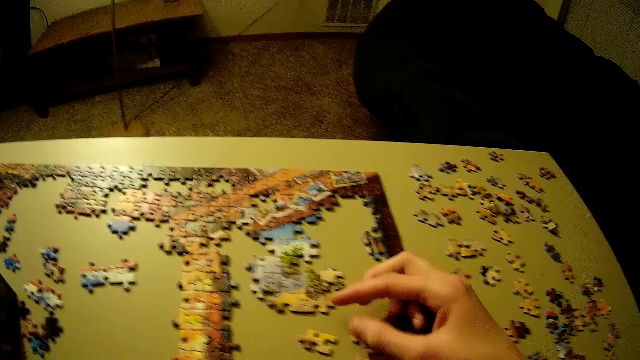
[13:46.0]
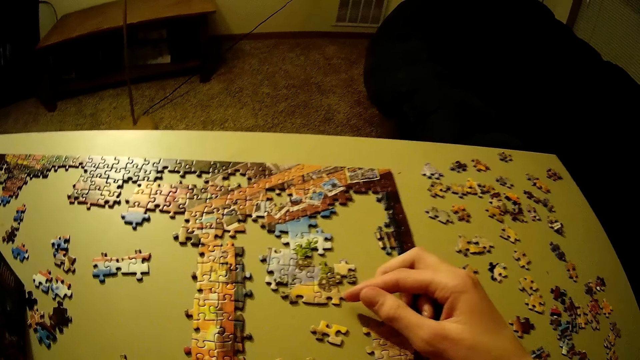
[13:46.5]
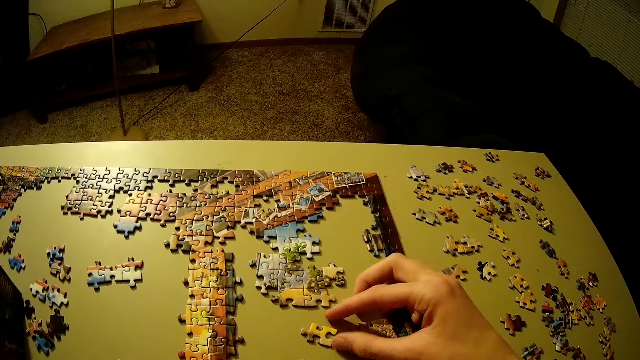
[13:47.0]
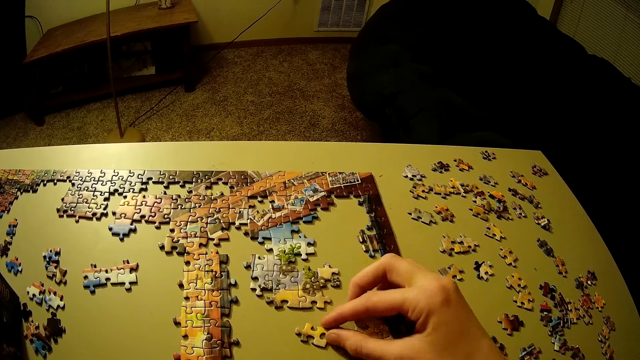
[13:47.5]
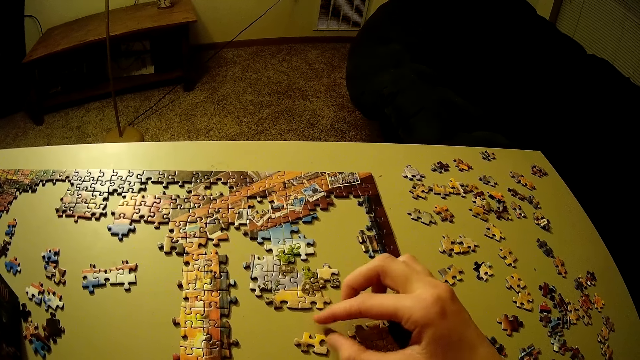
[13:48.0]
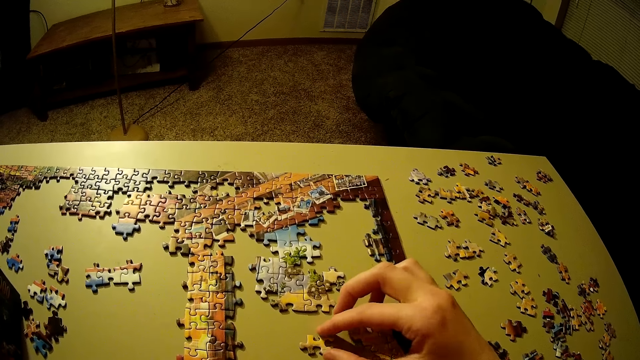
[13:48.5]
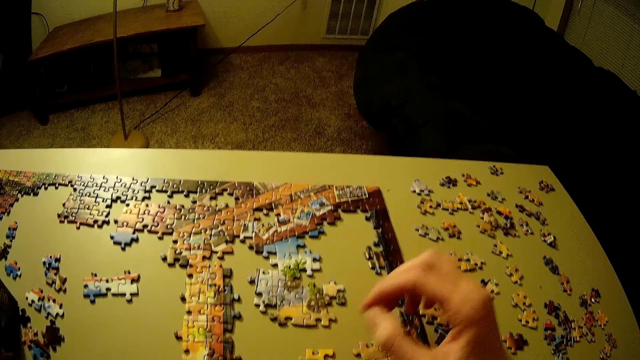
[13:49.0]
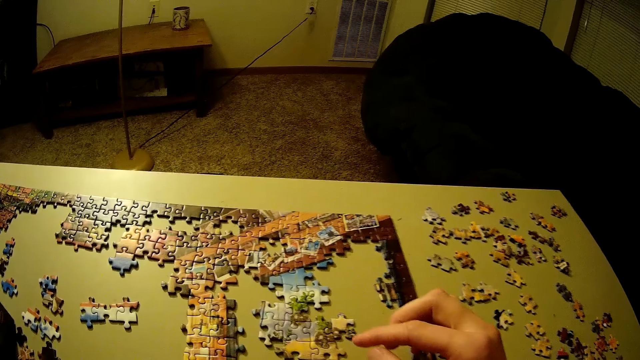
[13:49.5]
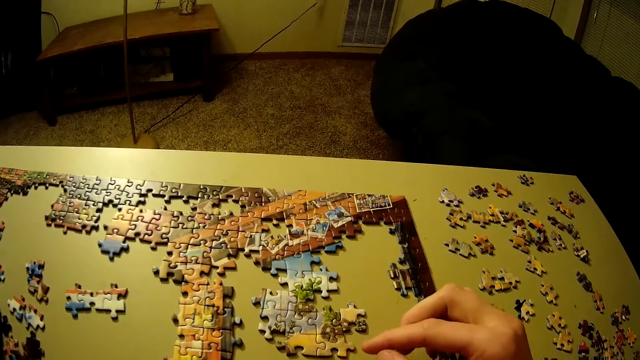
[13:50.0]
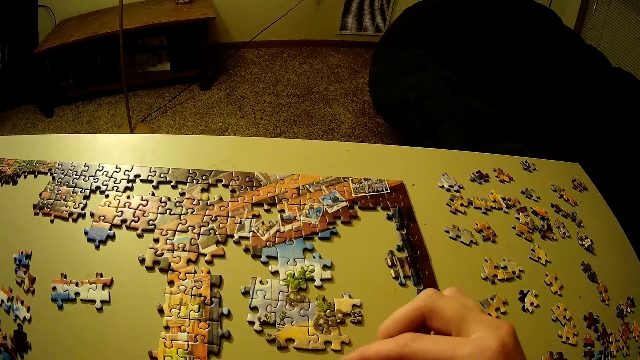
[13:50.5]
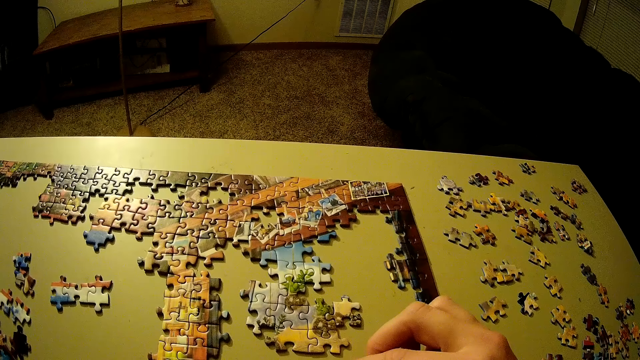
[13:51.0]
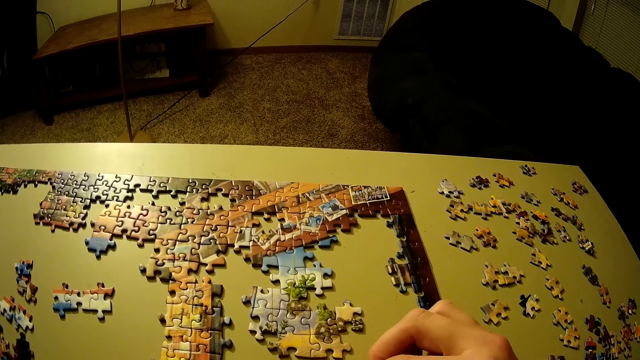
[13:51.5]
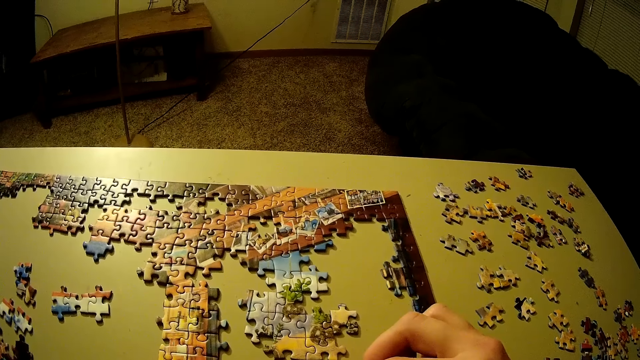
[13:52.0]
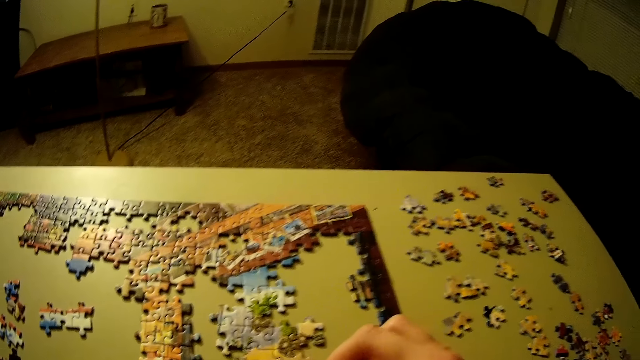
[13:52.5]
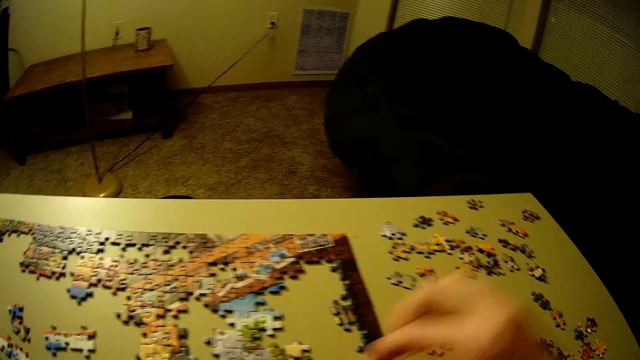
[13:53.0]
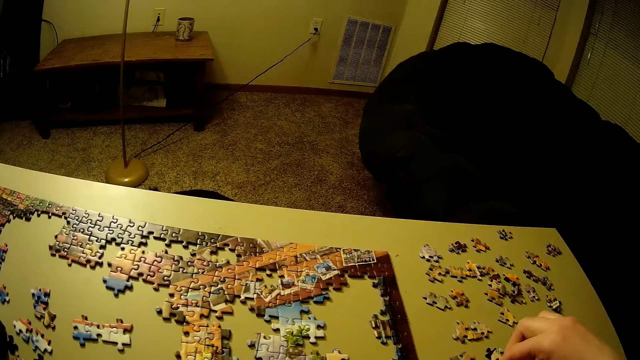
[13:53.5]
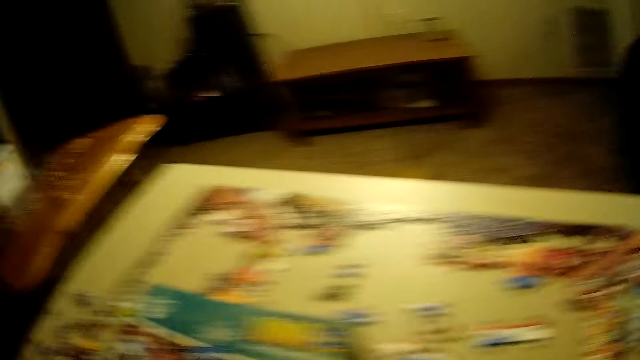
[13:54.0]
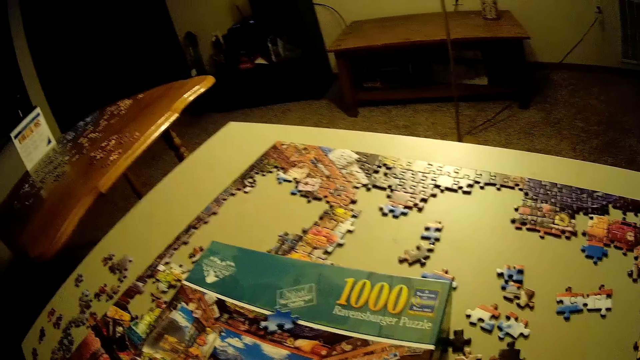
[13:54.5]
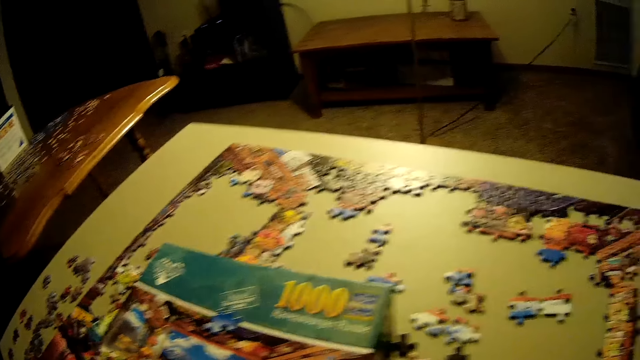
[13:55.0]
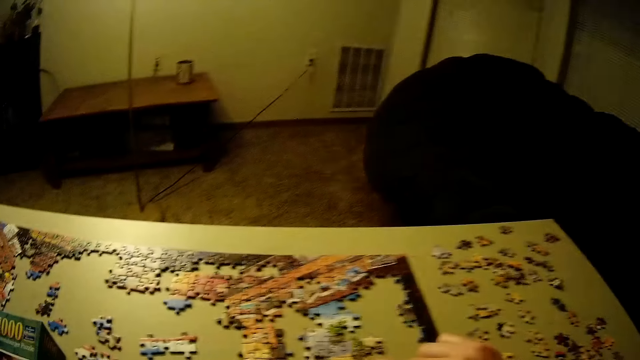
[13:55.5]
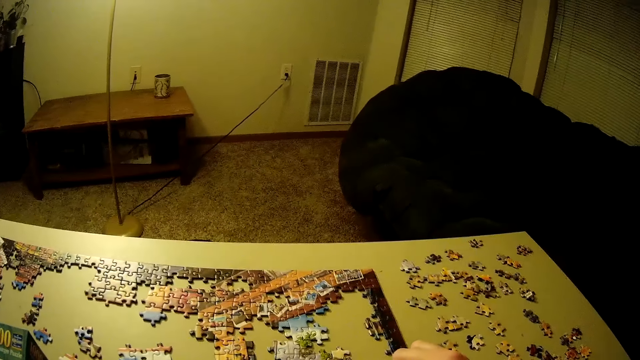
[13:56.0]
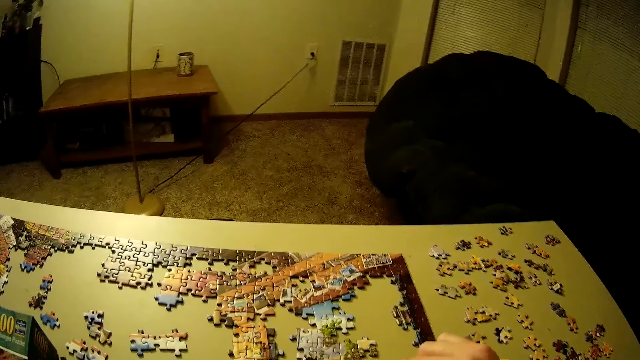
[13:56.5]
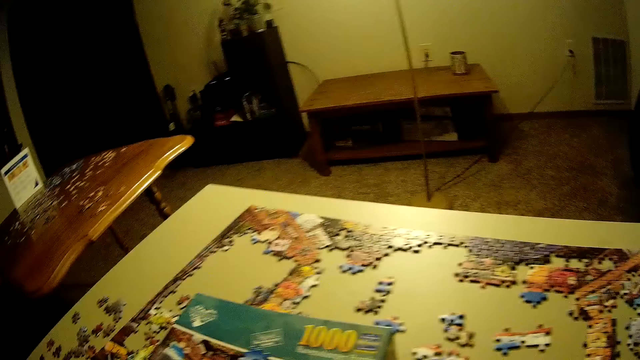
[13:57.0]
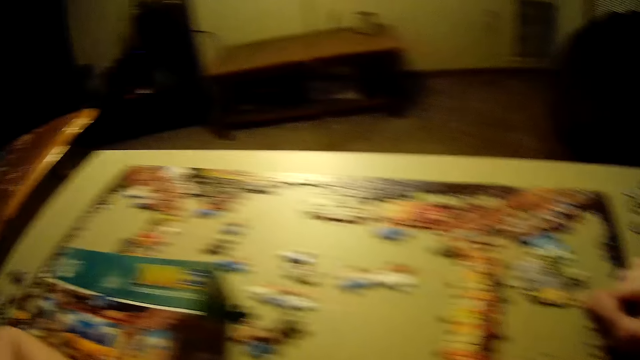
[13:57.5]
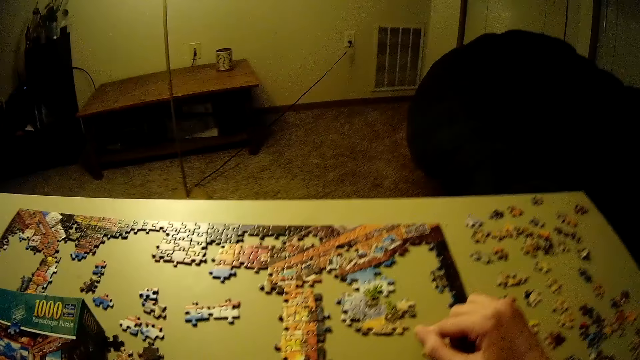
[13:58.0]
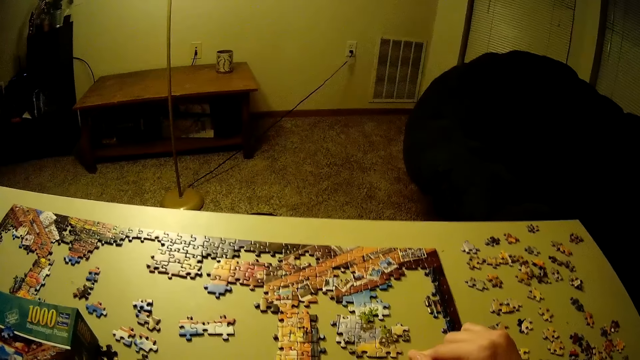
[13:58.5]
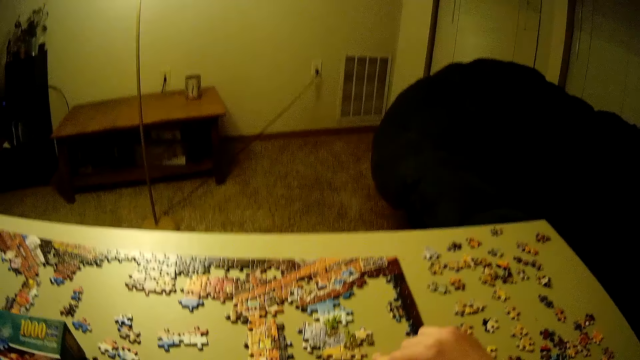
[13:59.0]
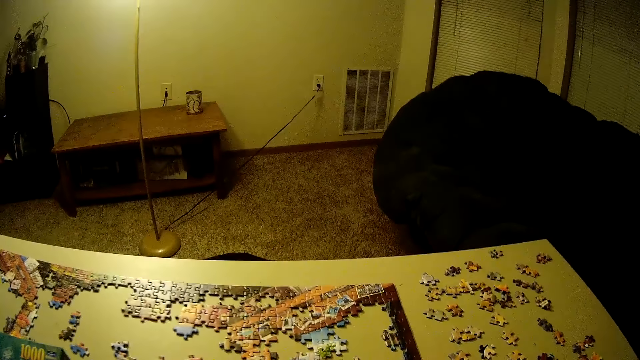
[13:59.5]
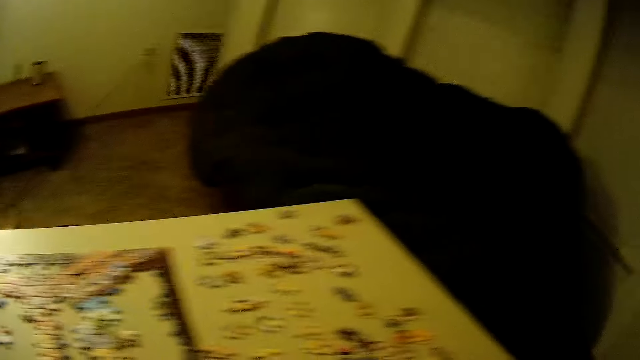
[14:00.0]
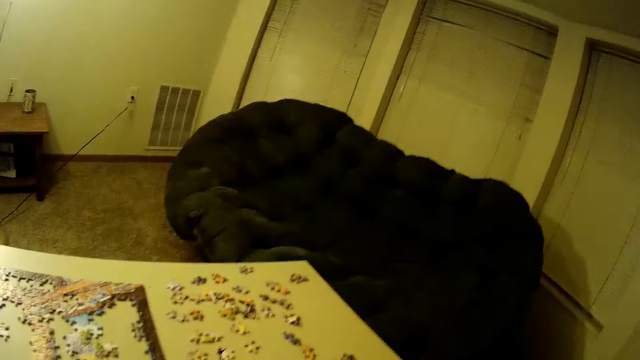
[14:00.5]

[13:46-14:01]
The camera wearer moves the piece of the puzzle in the middle of the other pieces on the table. They pick up another piece of the puzzle on the right side of the table. They join the piece of the puzzle together with the other pieces on the table. They look around the table.

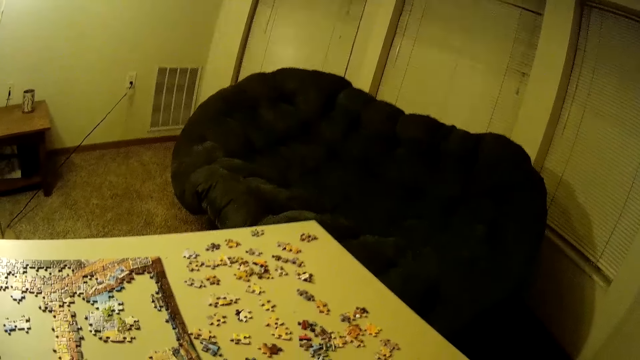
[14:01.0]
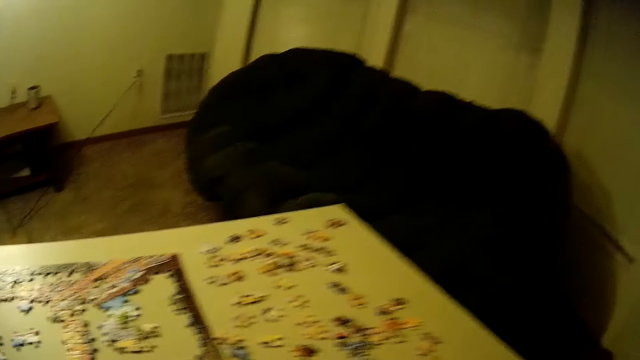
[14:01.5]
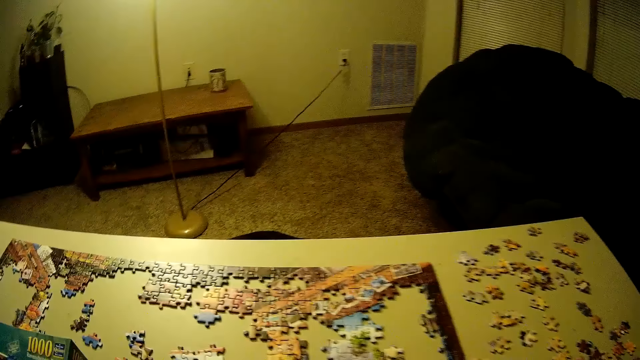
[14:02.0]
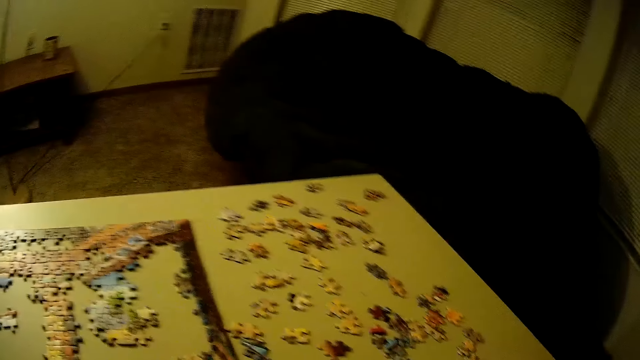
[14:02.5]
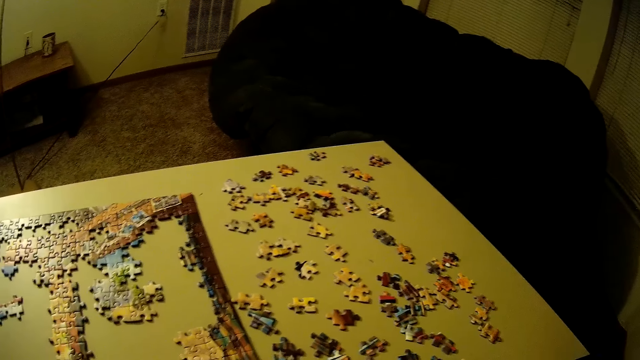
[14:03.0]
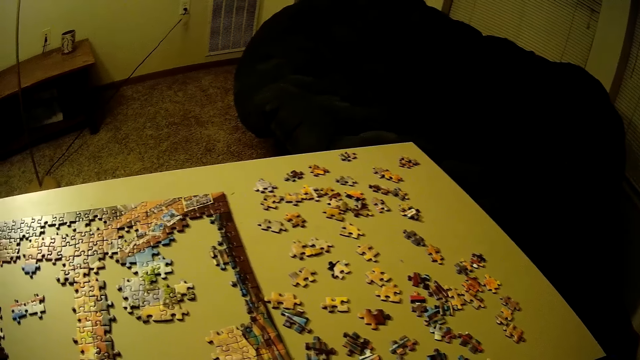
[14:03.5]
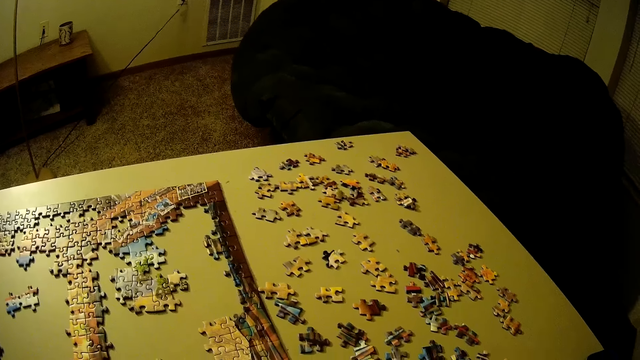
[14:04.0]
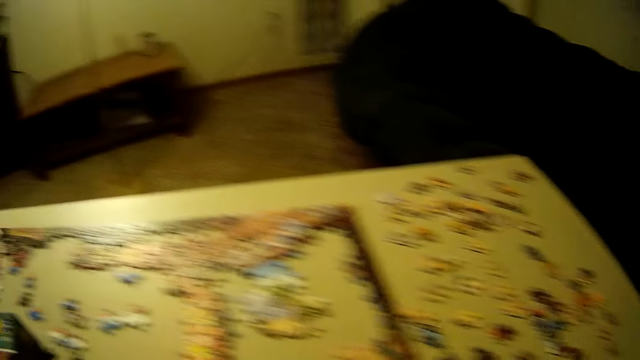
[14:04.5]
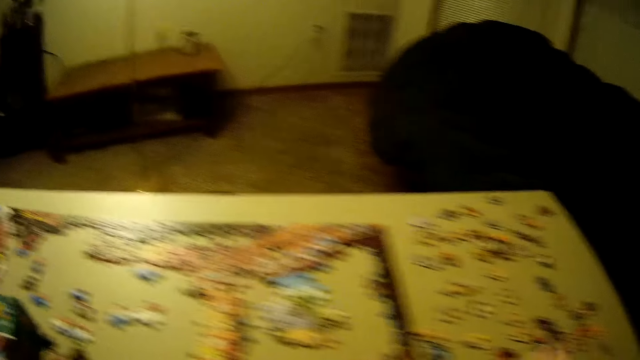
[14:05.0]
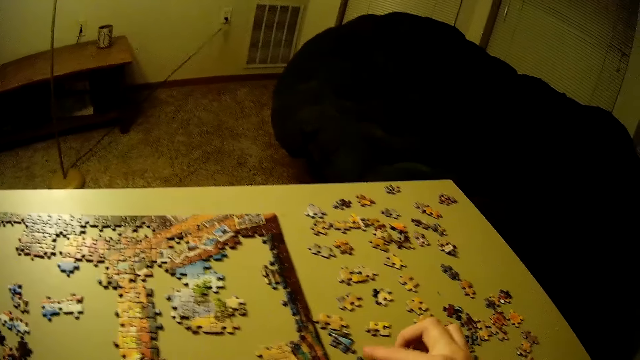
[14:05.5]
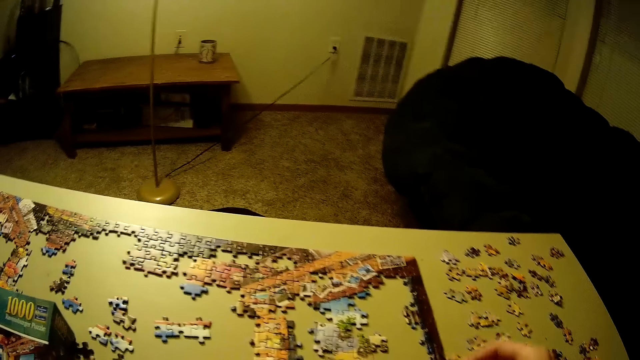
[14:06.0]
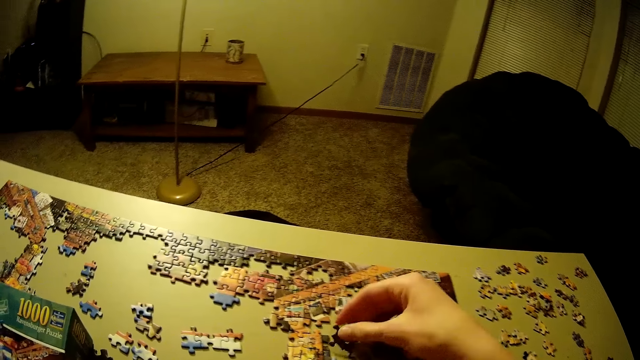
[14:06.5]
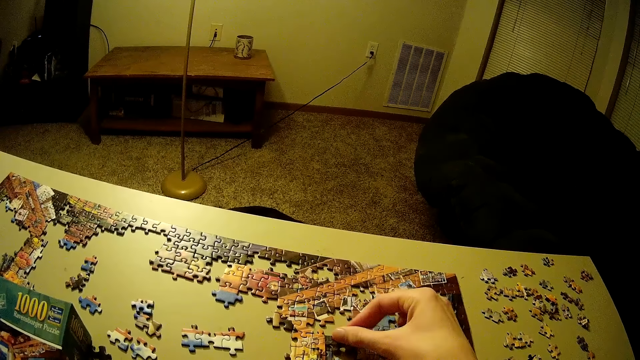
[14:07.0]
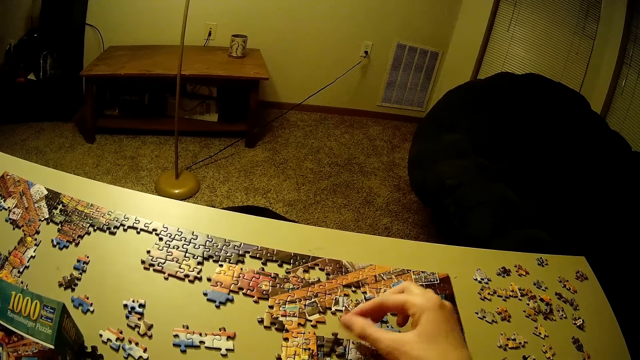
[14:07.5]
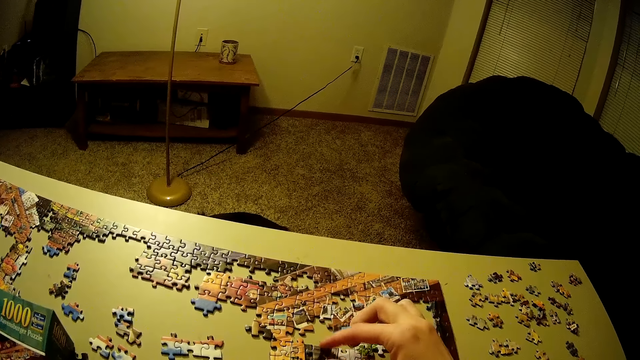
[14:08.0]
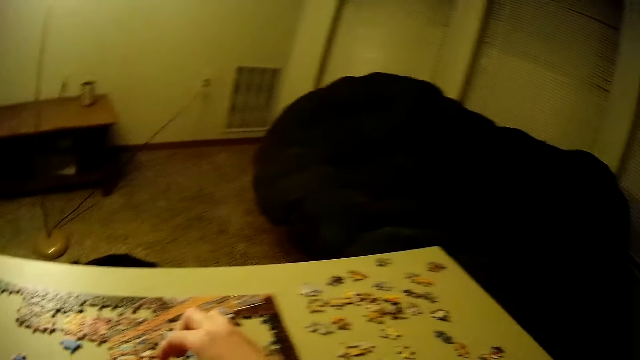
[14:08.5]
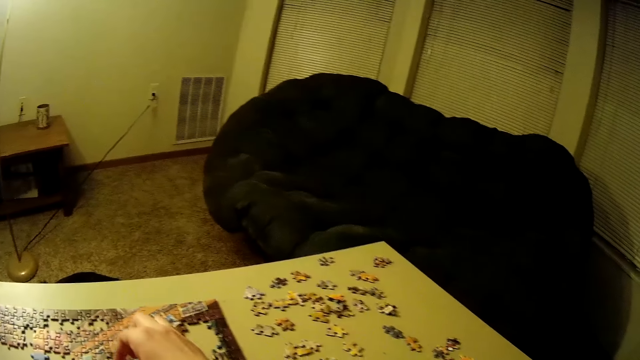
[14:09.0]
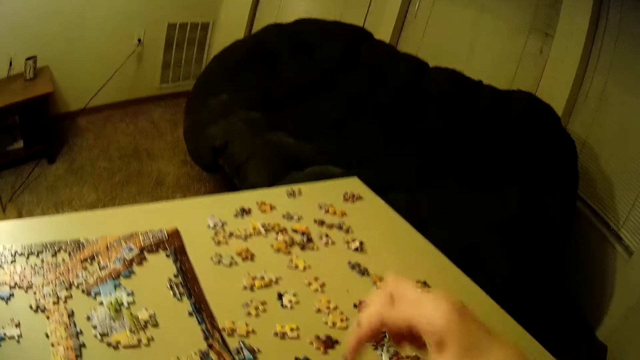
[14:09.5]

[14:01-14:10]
The camera wearer picks up another piece of the puzzle on the right side of the table. They join the piece of the puzzle together with the other pieces on the table. They put the puzzle piece on a pattern.
